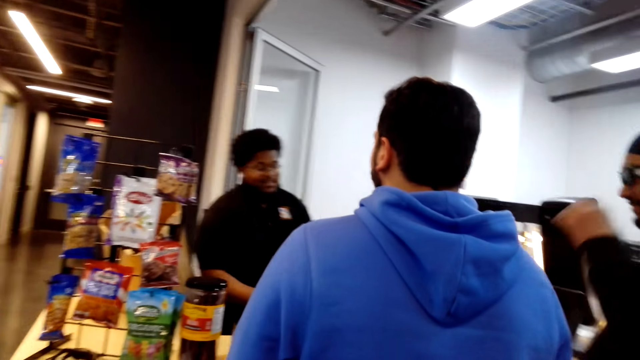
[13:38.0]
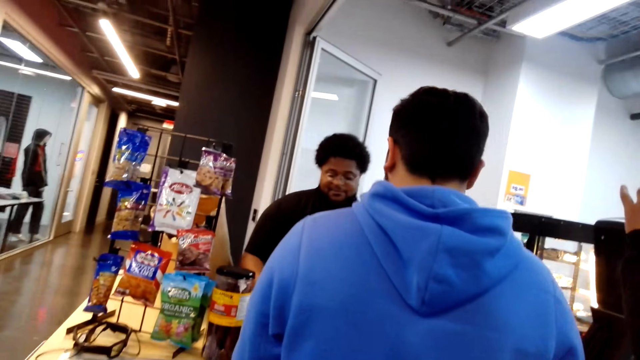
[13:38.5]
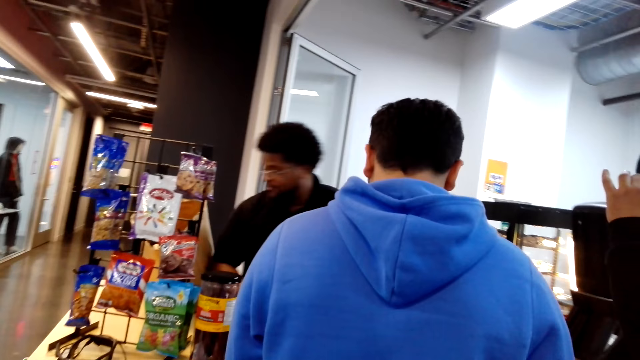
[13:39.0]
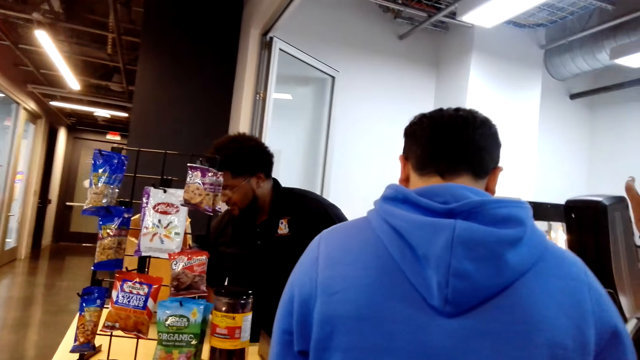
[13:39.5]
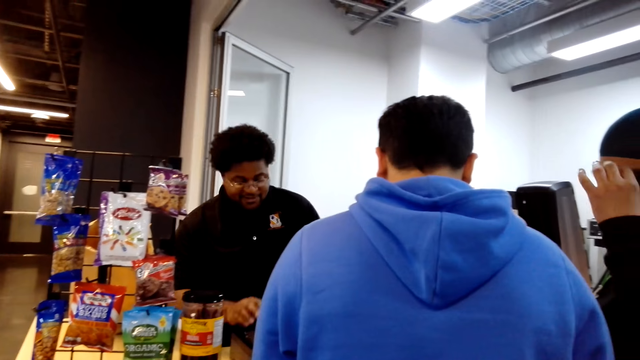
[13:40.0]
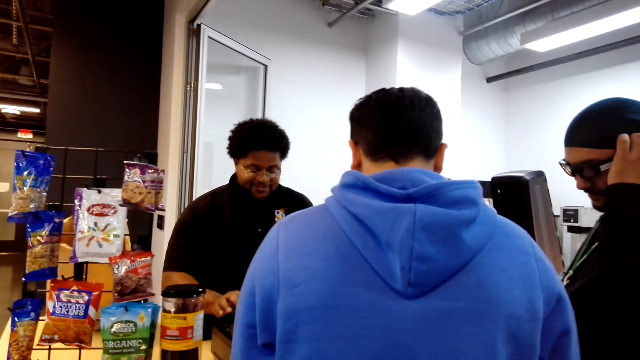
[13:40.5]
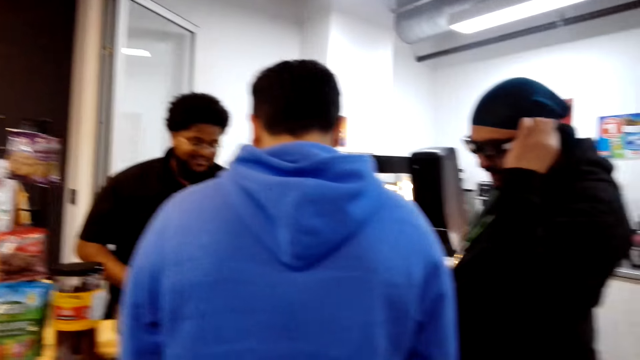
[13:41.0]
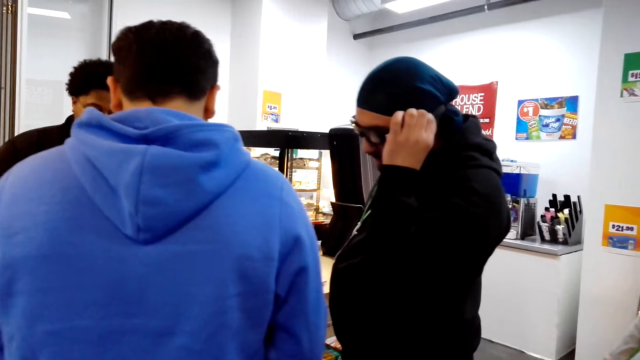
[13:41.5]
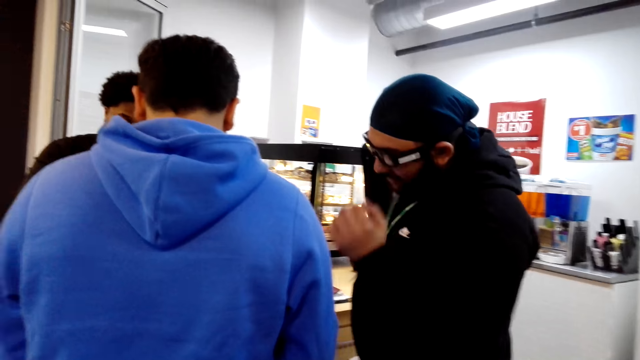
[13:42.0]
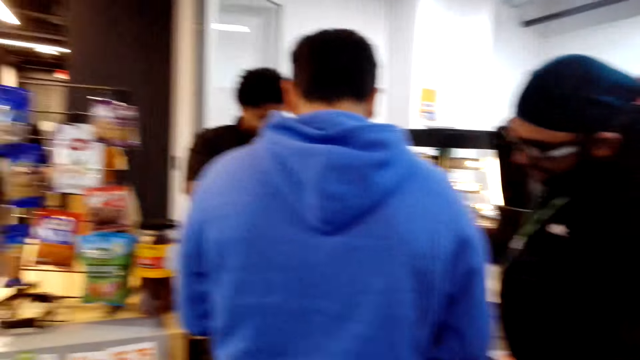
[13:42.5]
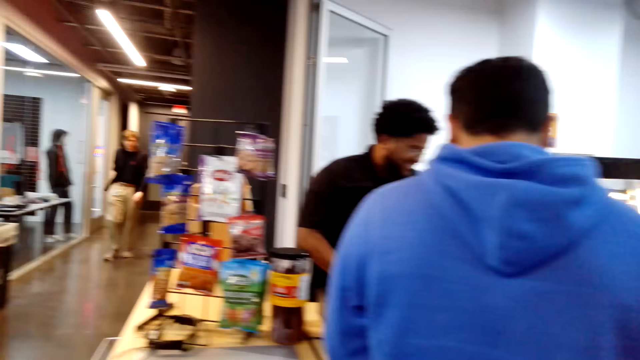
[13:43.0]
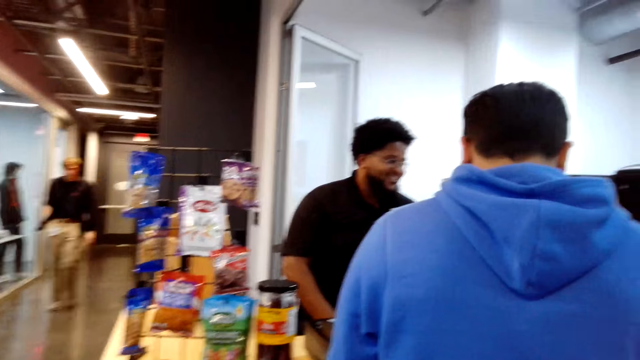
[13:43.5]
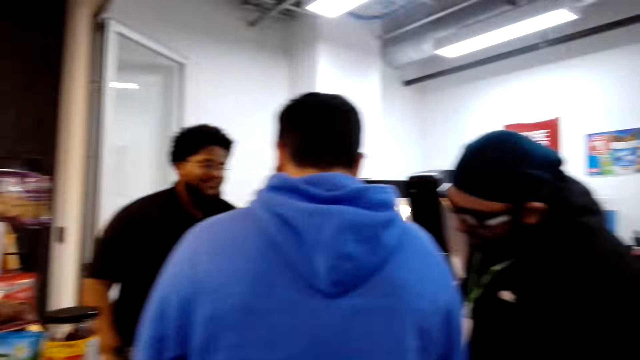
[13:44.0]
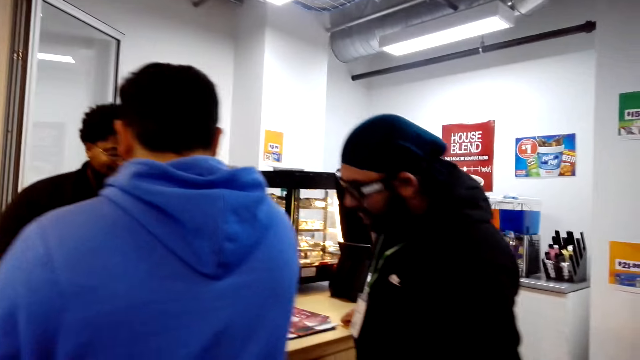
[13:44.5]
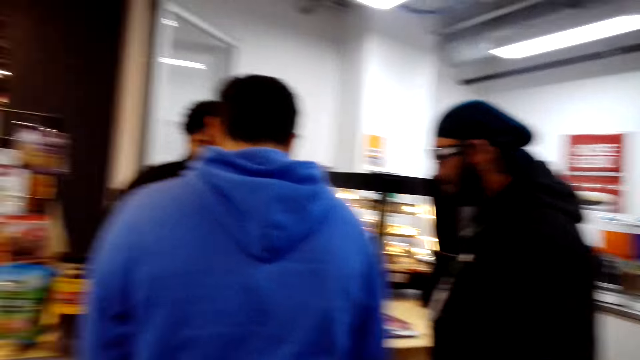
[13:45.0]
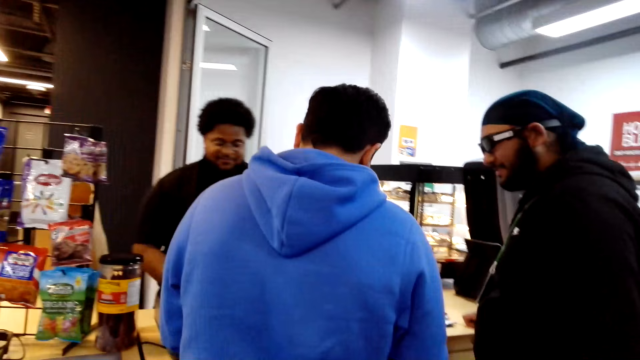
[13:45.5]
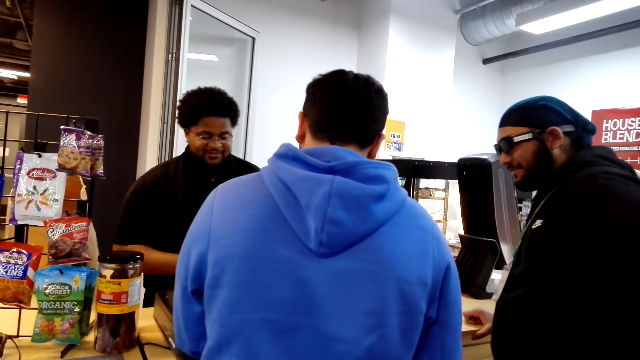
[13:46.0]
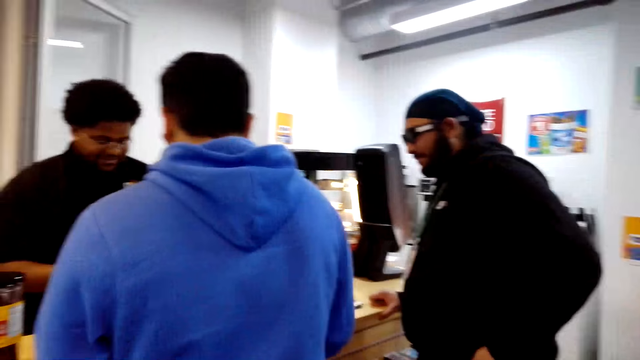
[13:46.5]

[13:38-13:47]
The camera wearer dialogues with the lady and looks around.

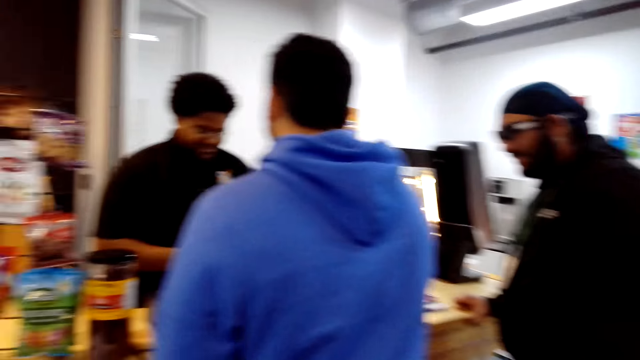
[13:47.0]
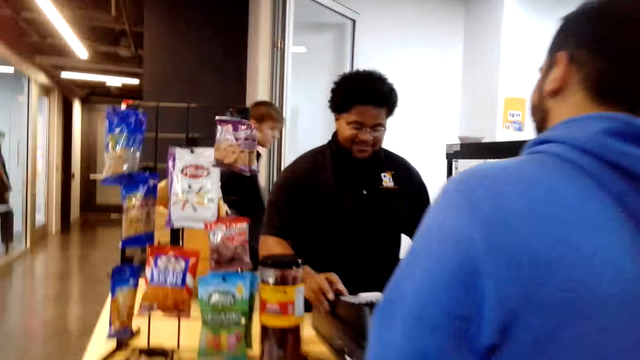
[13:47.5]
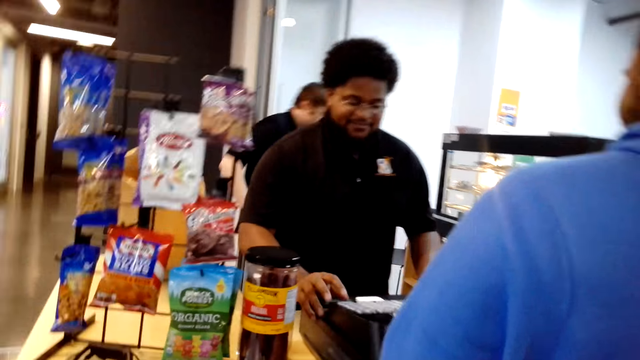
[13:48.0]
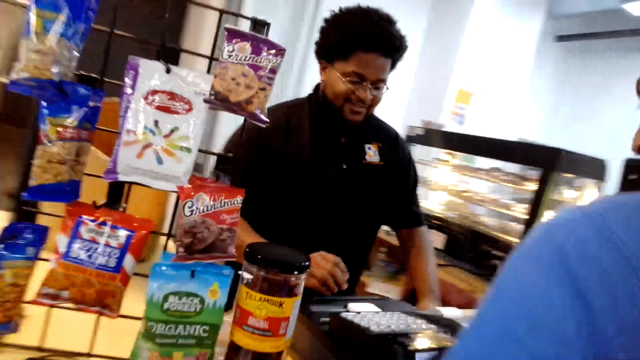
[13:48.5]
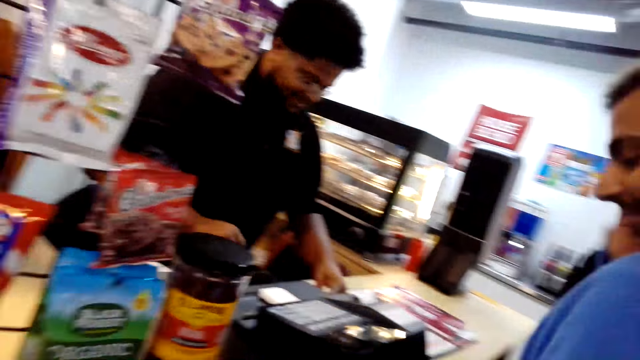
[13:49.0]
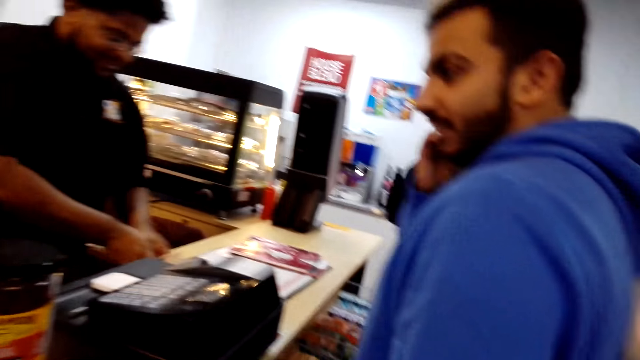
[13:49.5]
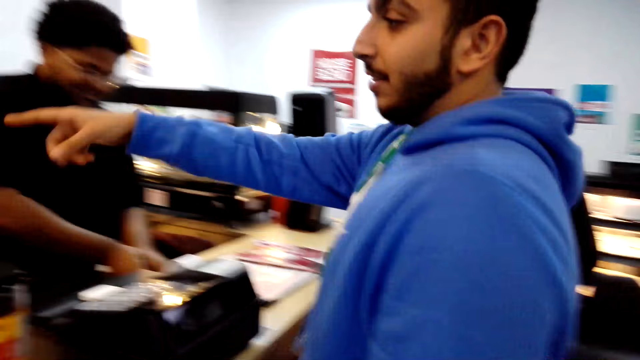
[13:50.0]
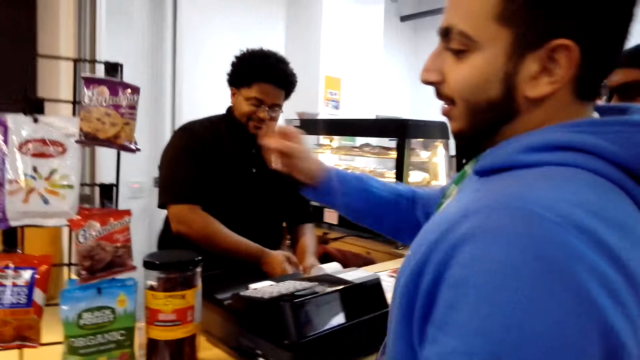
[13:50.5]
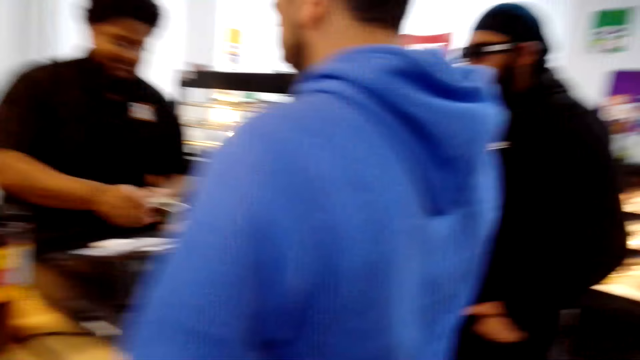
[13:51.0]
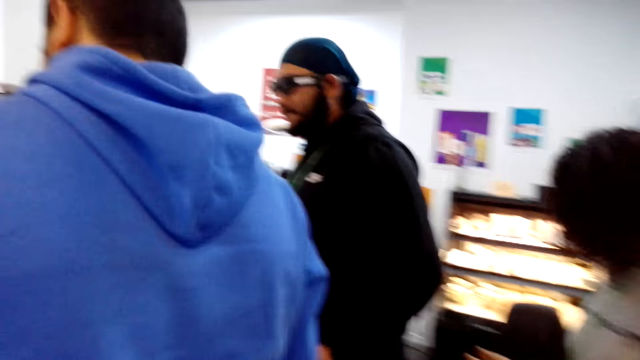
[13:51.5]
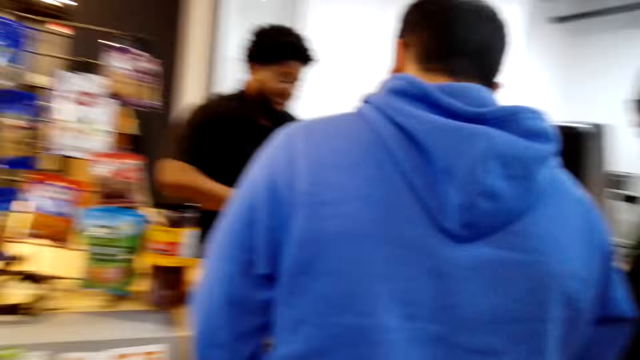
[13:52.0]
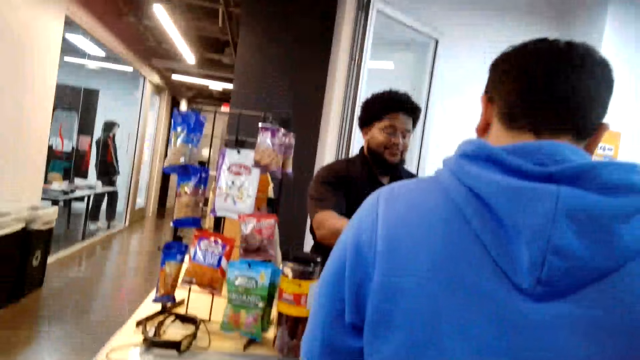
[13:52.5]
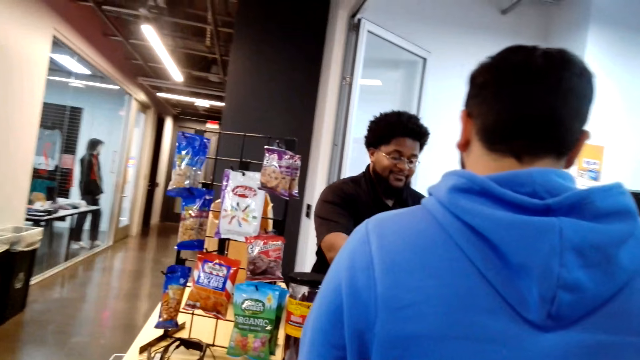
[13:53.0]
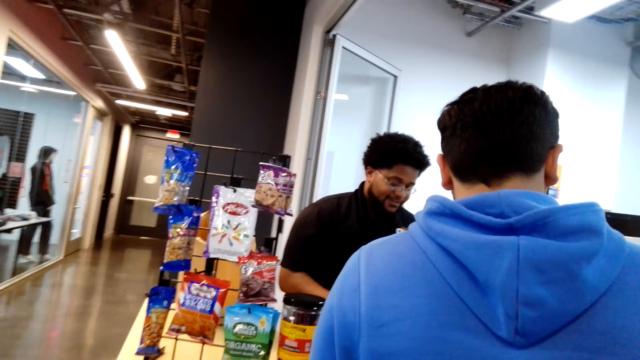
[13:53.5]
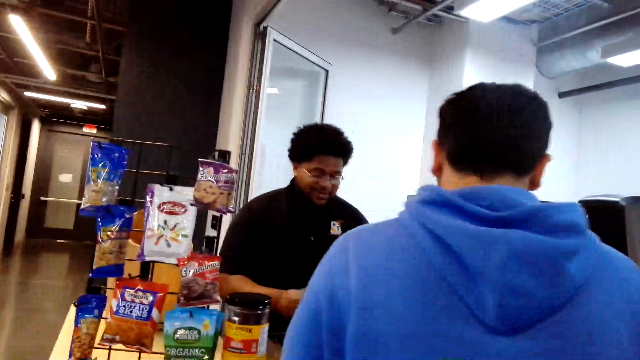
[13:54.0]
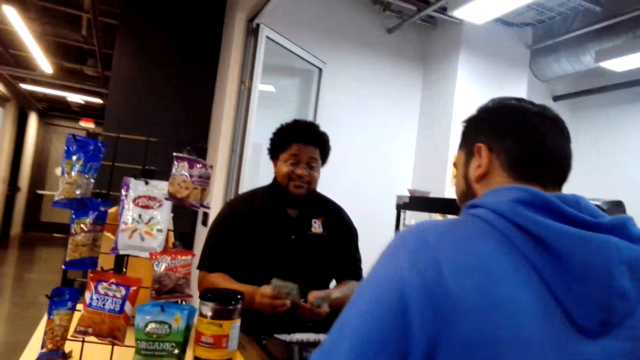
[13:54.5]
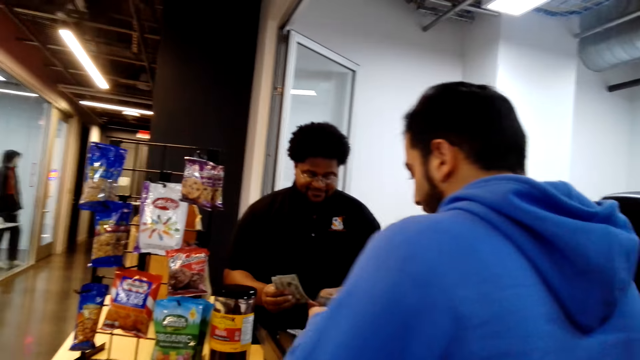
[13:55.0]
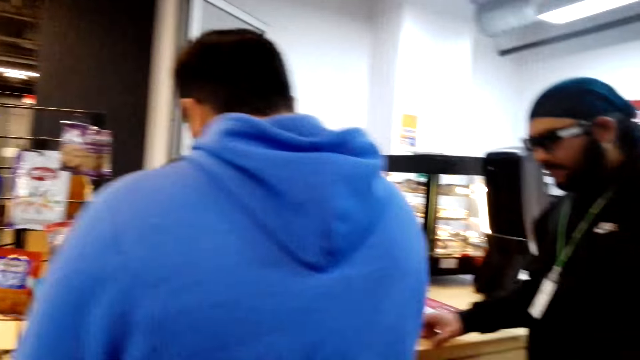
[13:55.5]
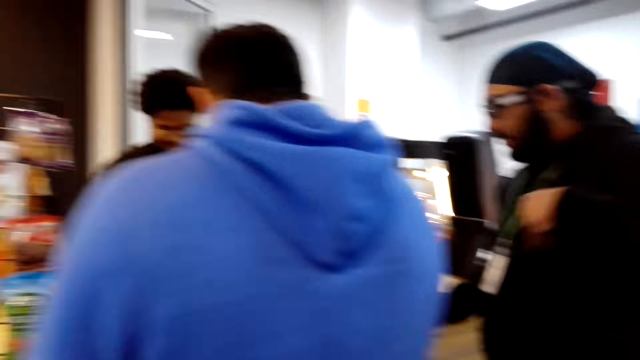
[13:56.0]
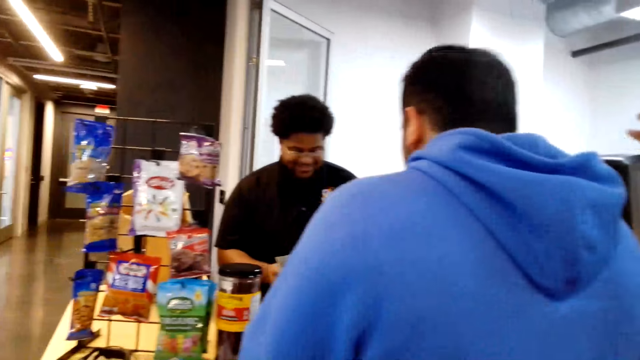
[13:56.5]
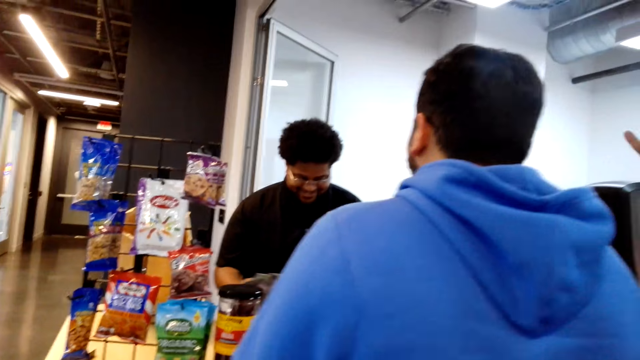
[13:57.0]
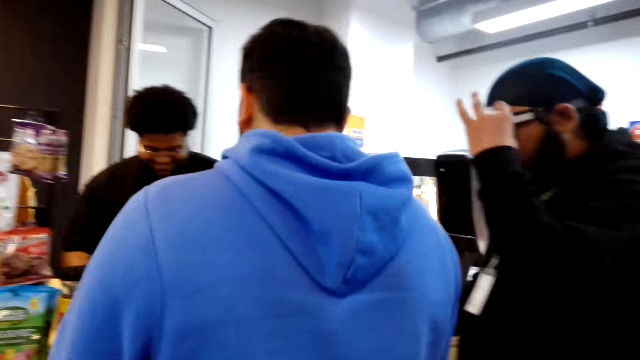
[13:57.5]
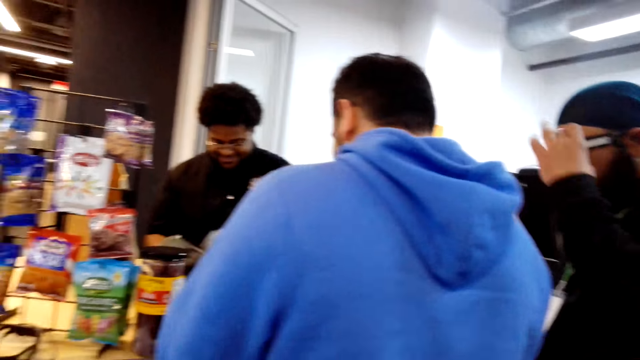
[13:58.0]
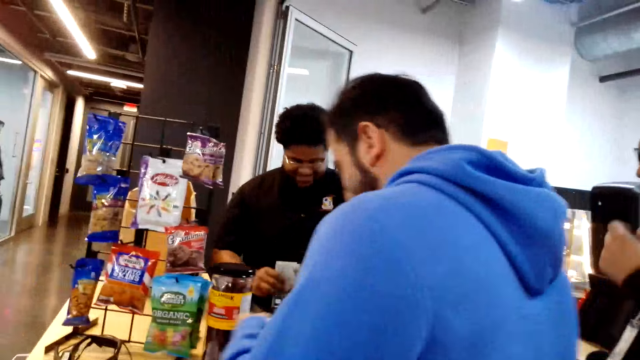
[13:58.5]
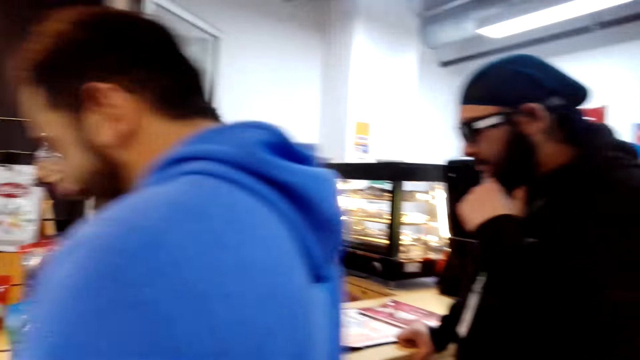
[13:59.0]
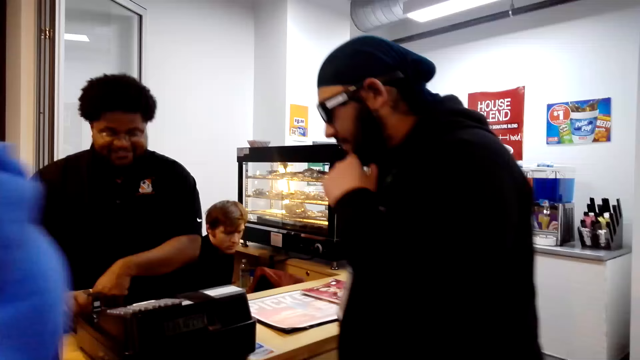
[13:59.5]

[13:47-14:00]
A person operates a machine. The person picks up money. The camera wearer looks around. The person counts money.
